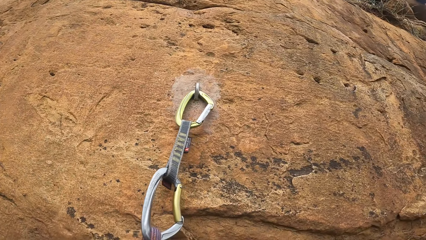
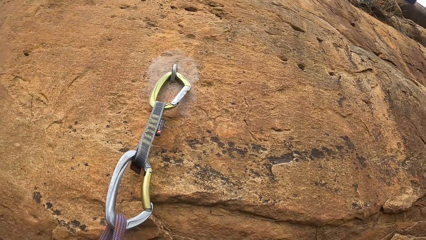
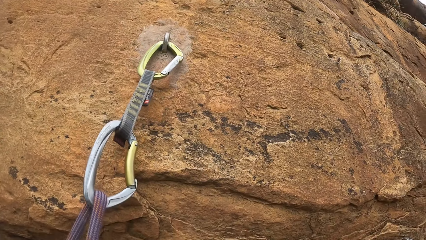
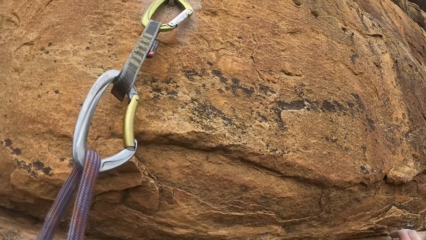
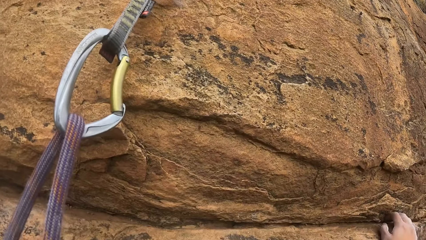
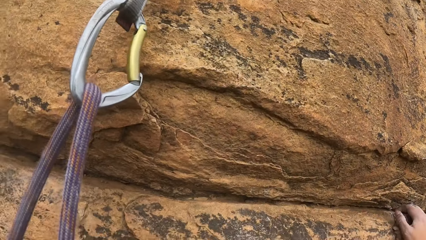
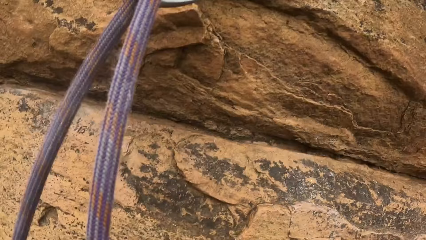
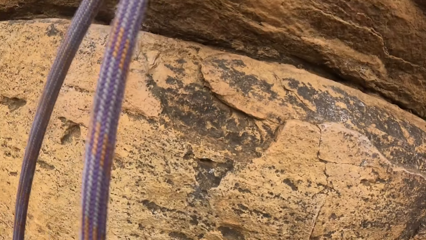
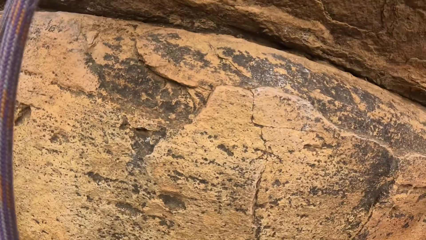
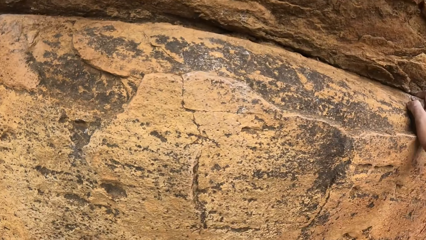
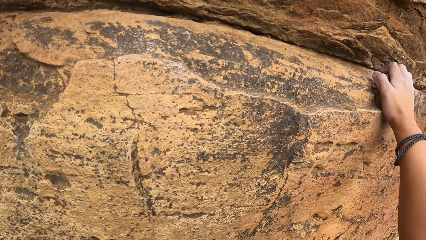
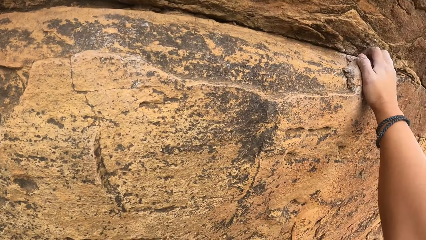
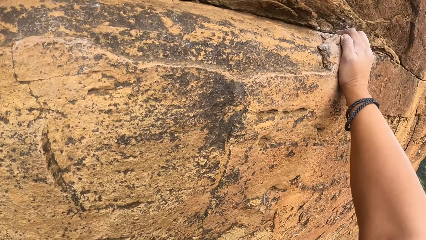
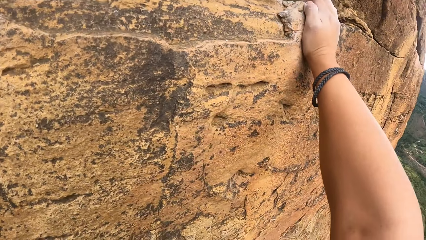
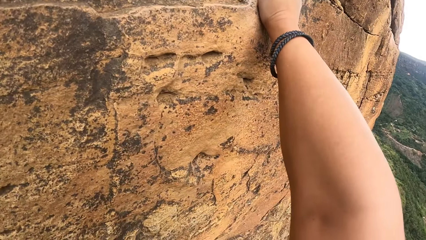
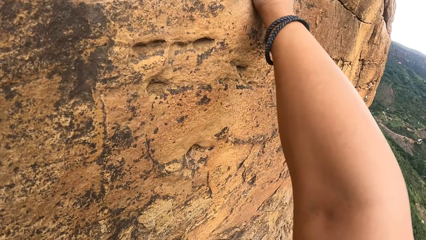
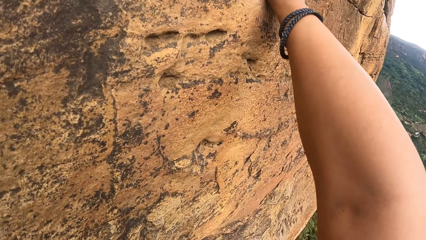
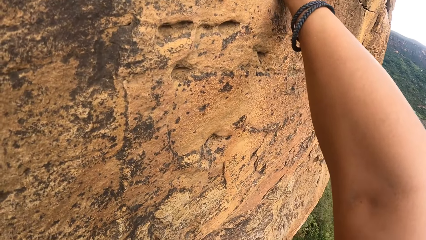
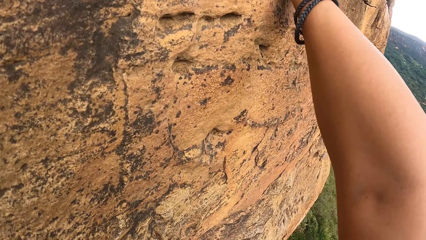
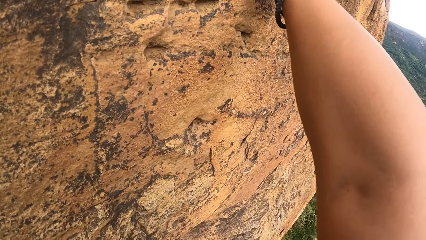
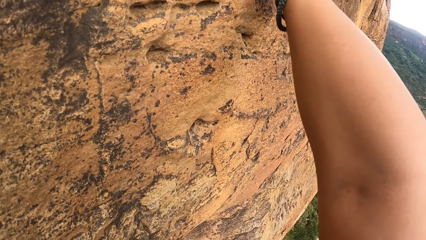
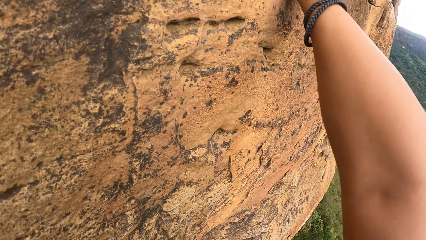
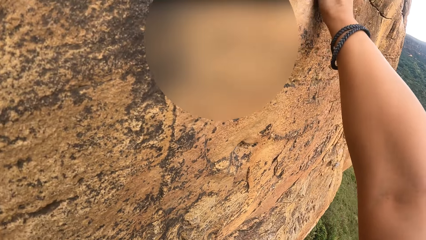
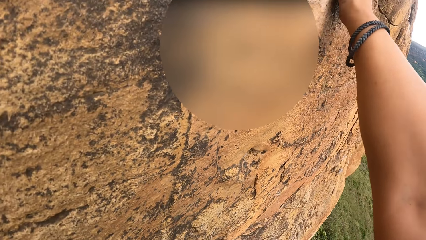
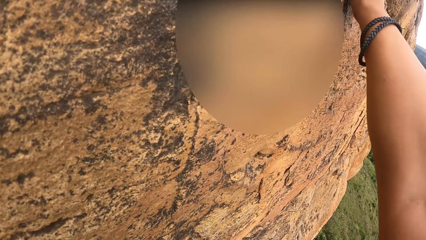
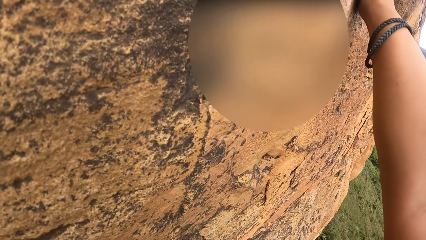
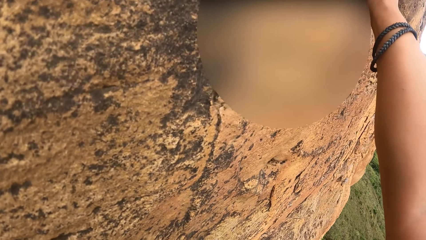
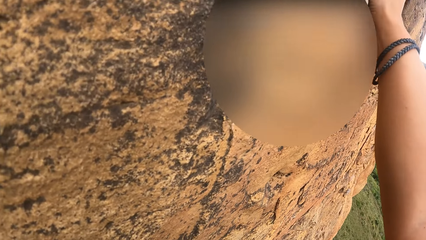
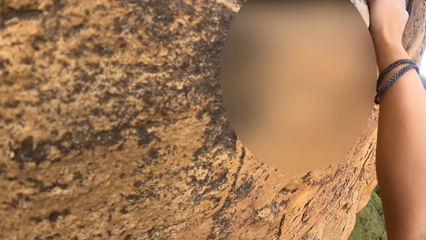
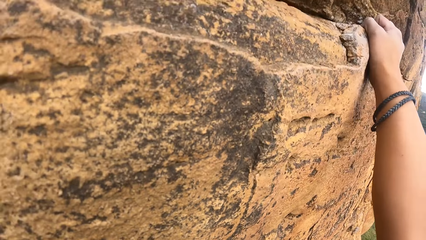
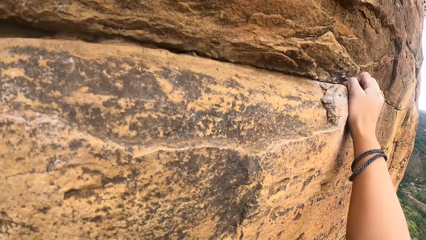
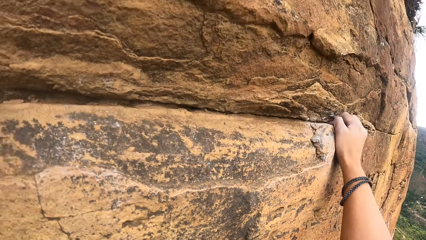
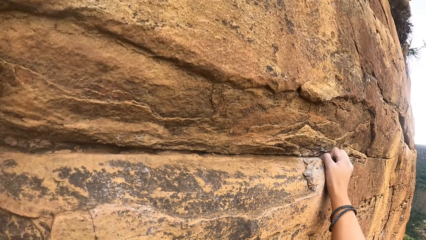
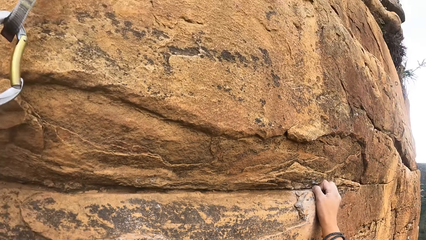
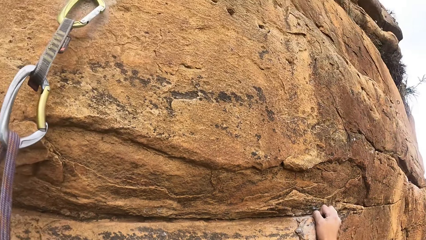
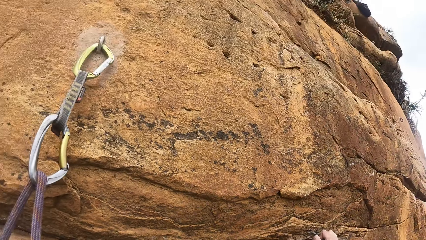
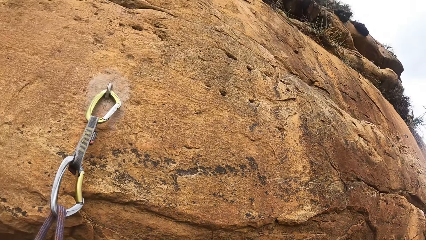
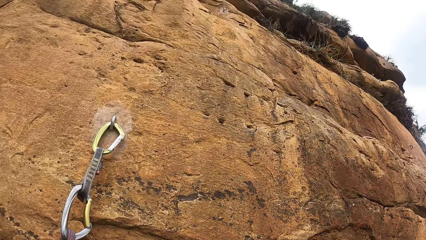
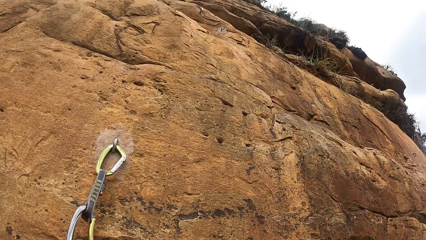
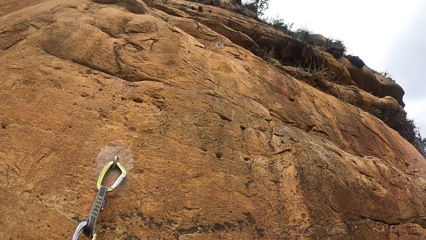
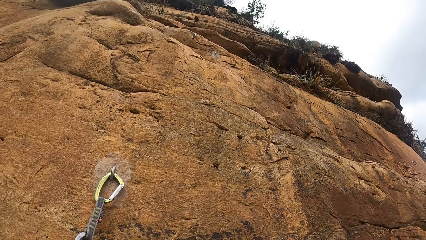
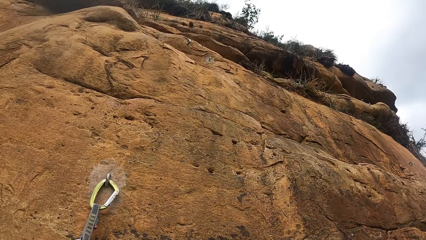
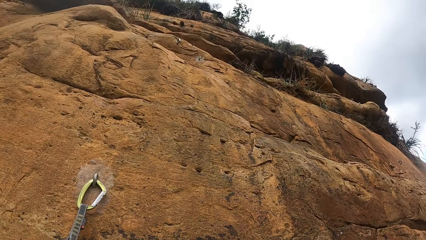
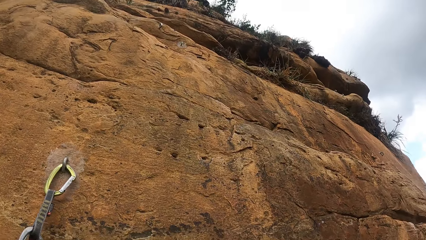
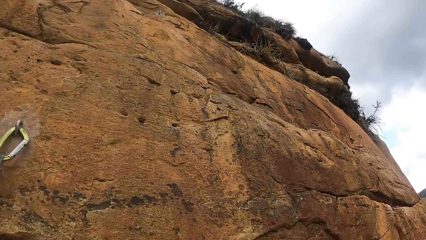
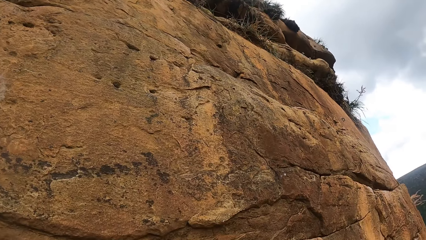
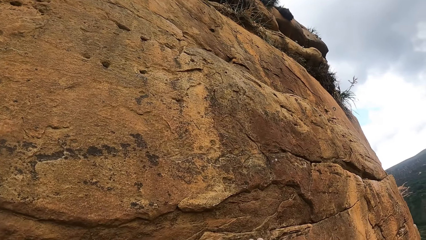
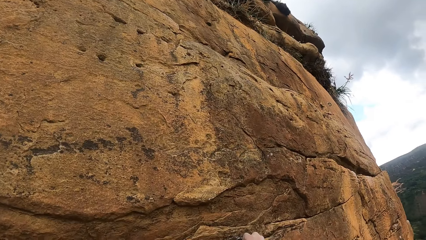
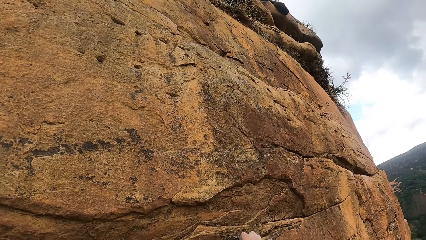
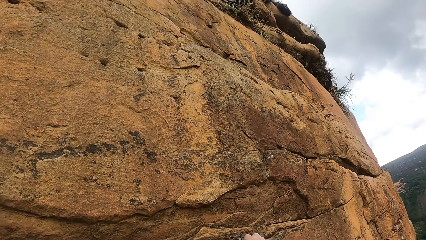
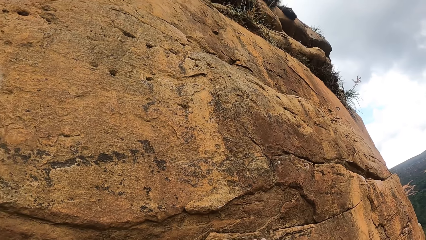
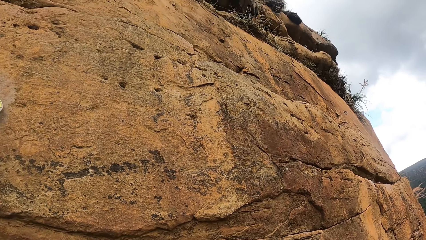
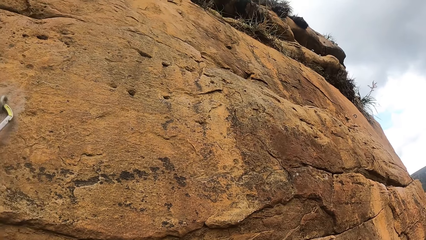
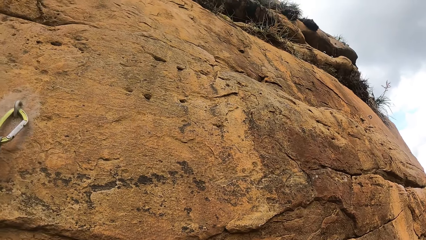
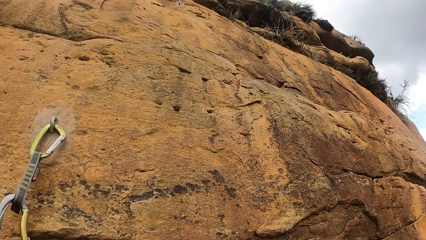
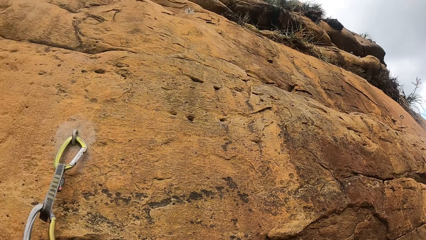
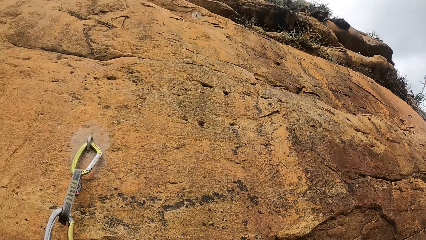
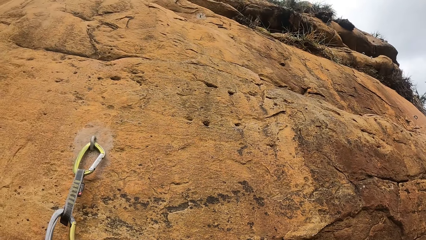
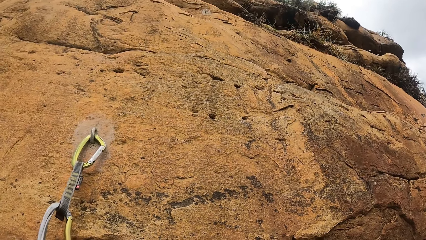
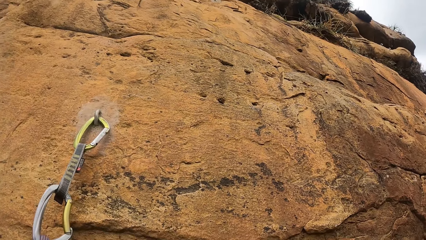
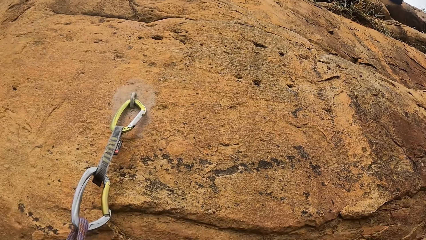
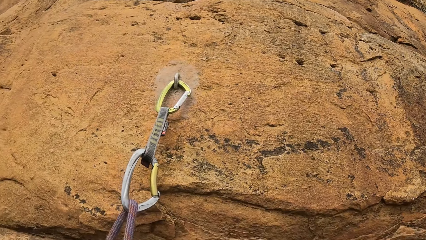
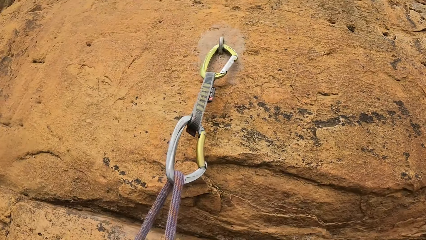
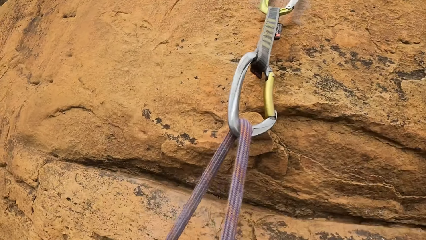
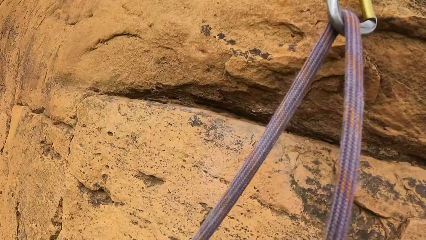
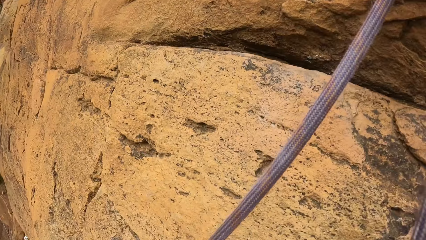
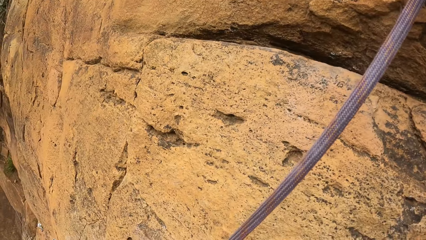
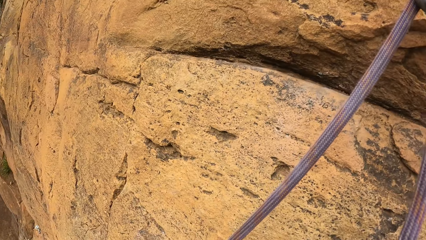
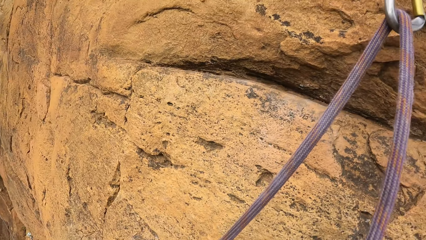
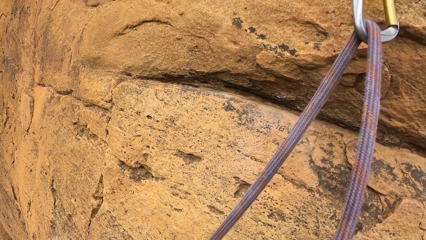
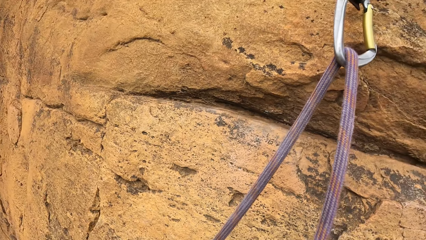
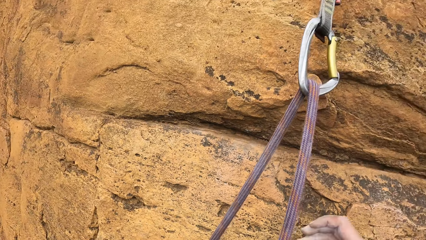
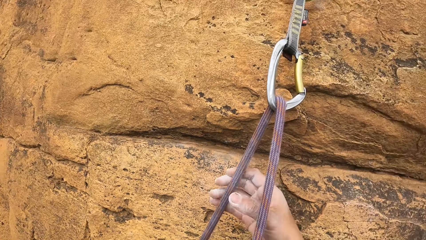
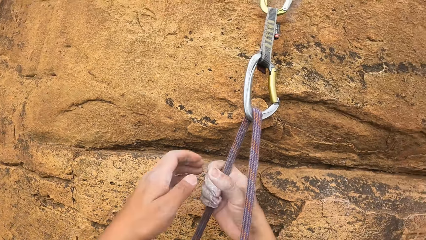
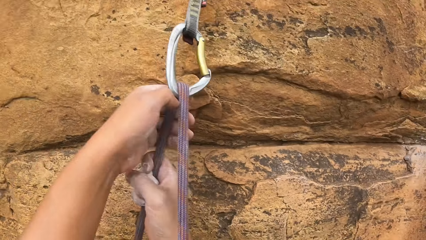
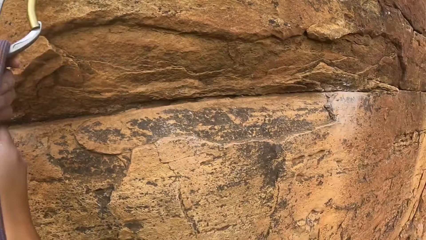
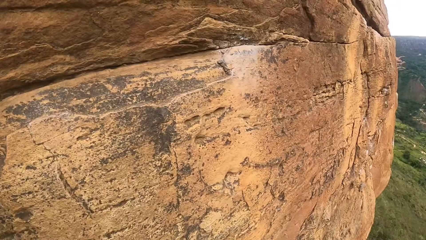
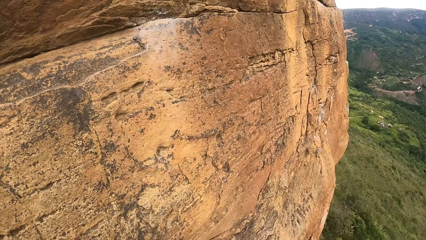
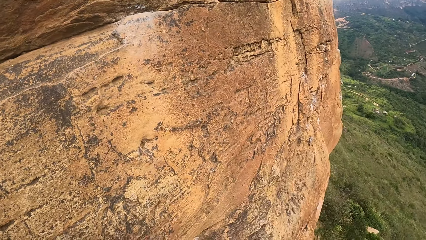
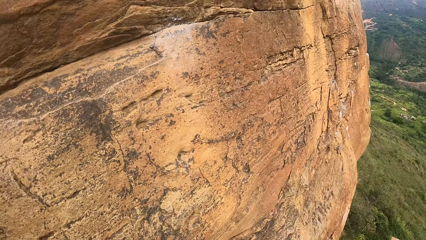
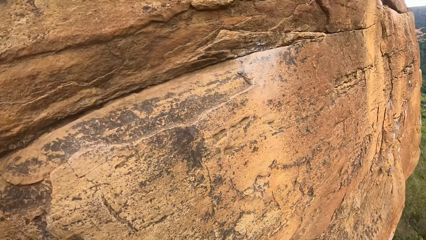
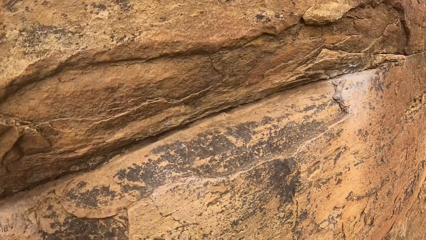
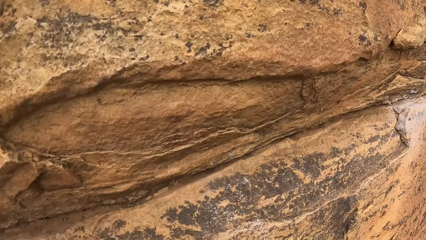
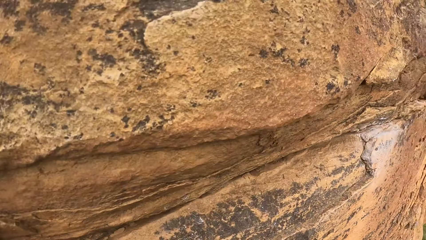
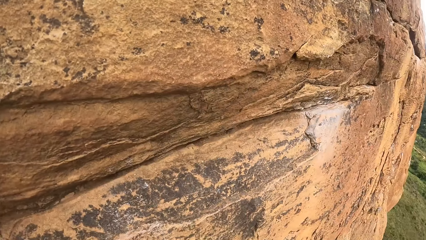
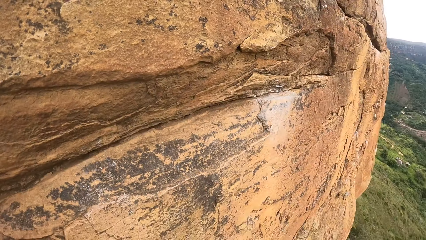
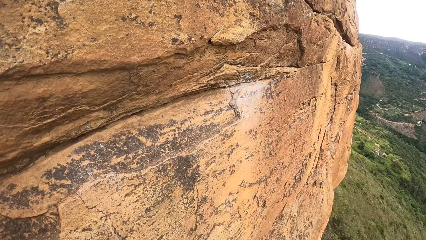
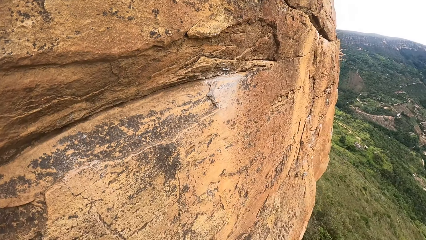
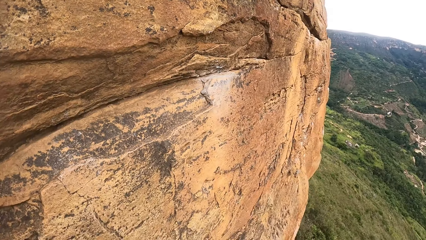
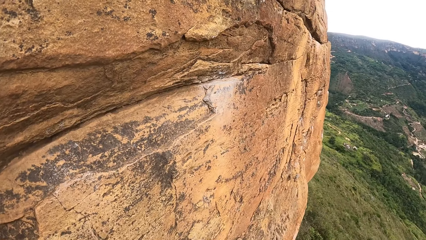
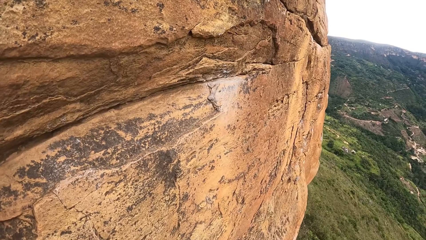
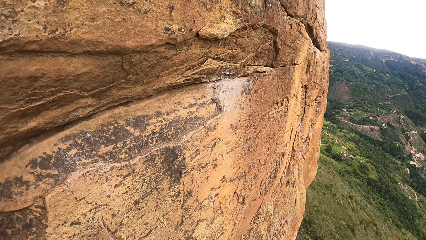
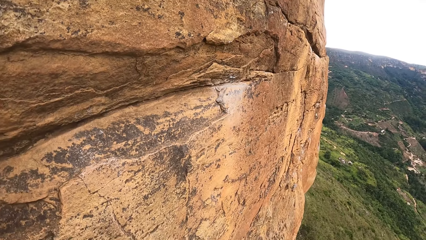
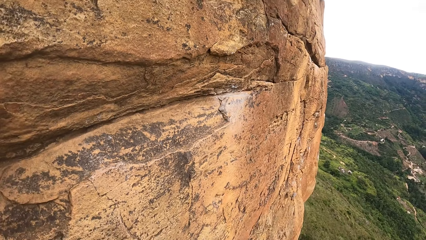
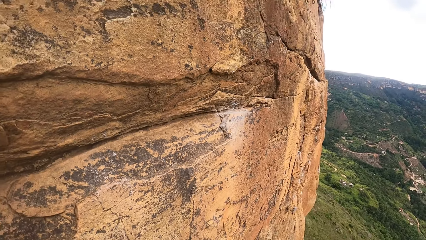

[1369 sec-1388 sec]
The camera wearer climbs a rock. They look up. They hold the rope and look around.
